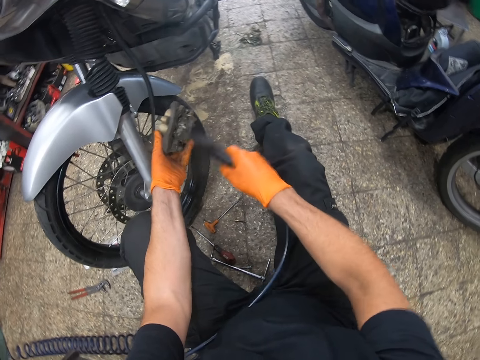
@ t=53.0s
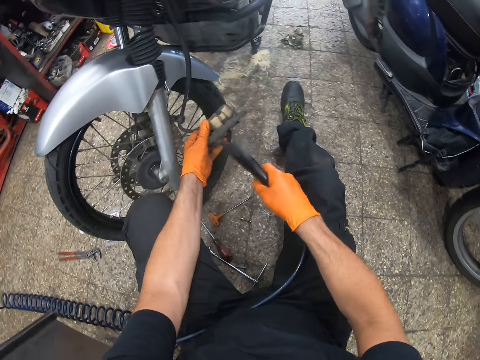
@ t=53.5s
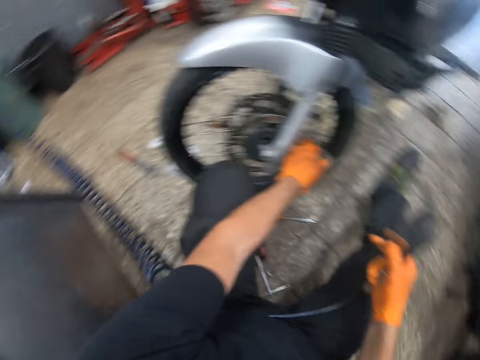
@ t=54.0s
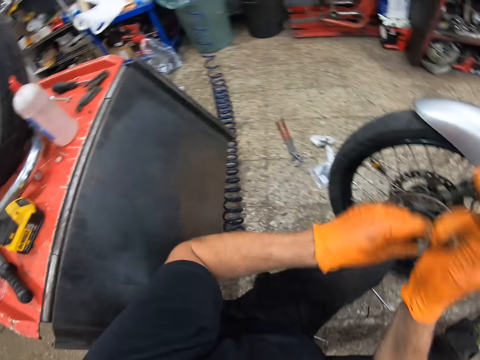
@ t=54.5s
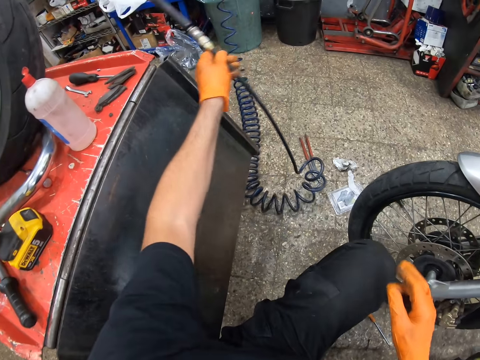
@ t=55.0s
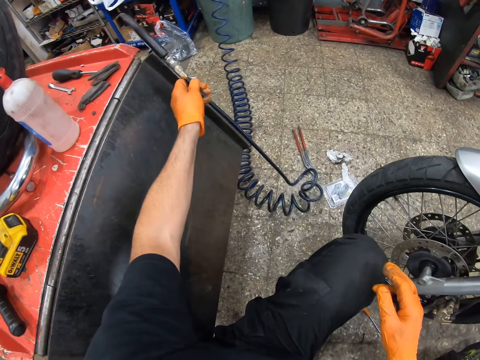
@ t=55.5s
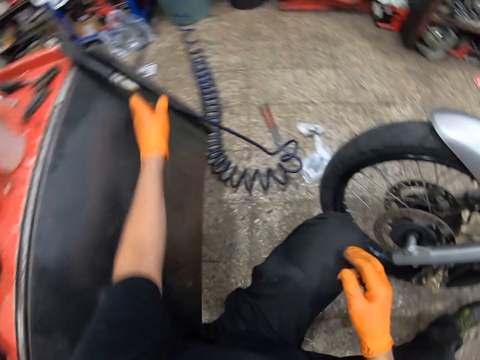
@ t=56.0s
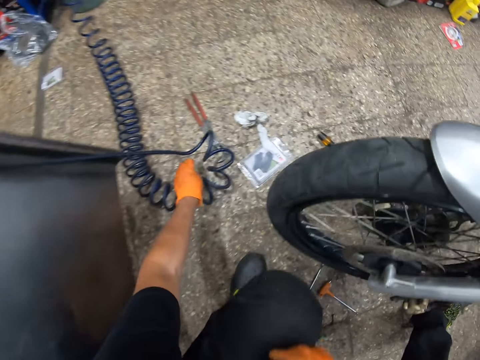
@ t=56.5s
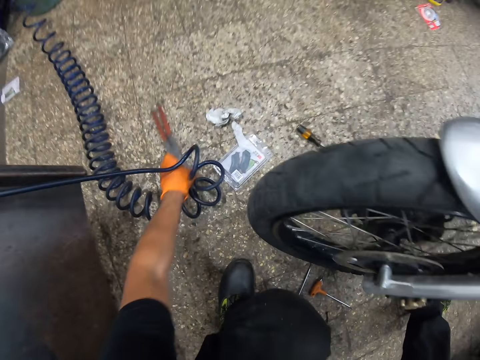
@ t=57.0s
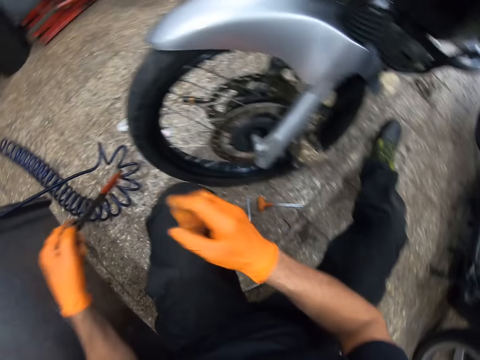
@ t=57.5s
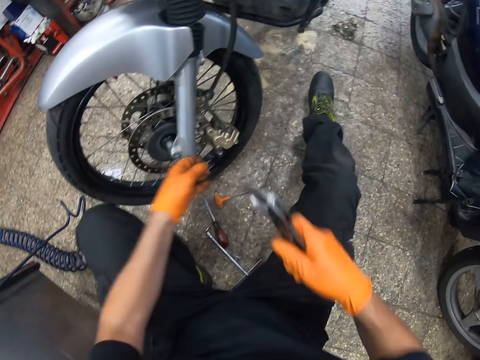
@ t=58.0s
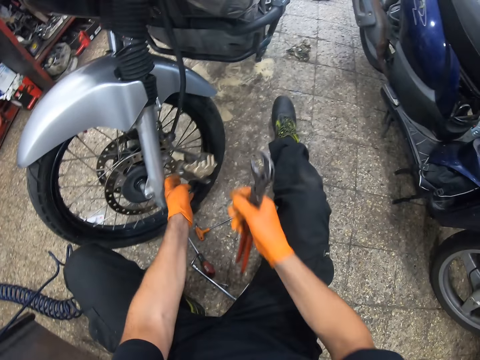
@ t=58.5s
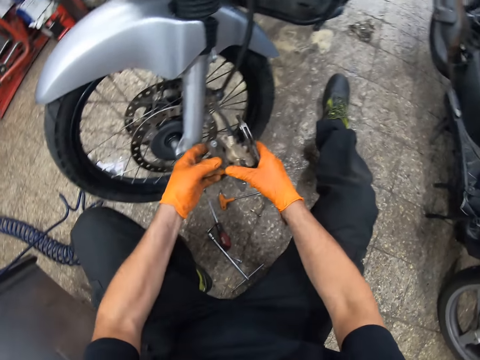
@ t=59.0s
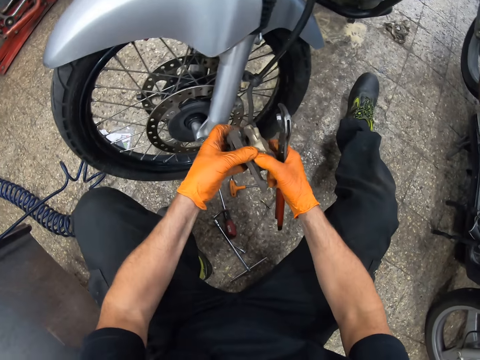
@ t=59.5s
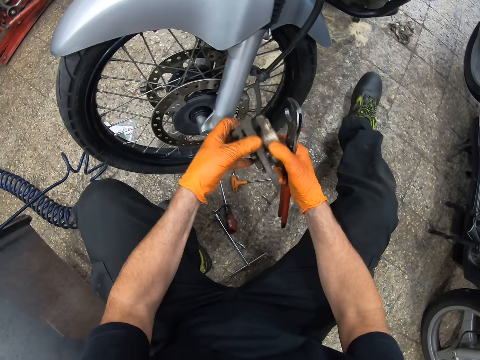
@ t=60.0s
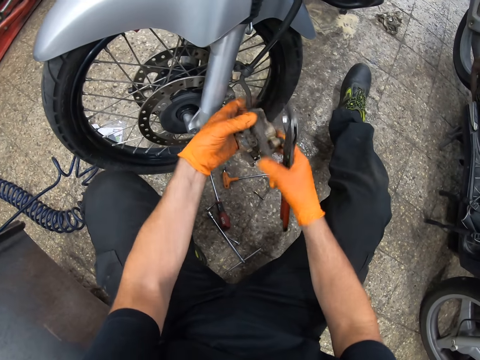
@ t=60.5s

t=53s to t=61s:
The camera wearer hangs the water sprayer on the table. They pick up the wrench from the floor. They hold the brake caliper. They work on the machine part with the wrench.

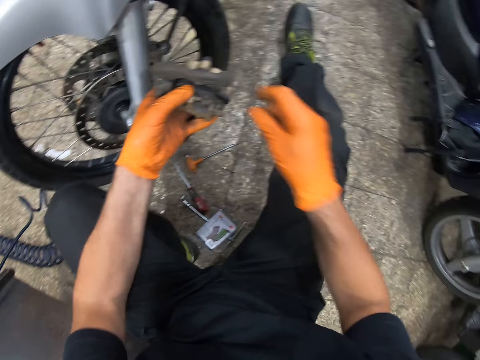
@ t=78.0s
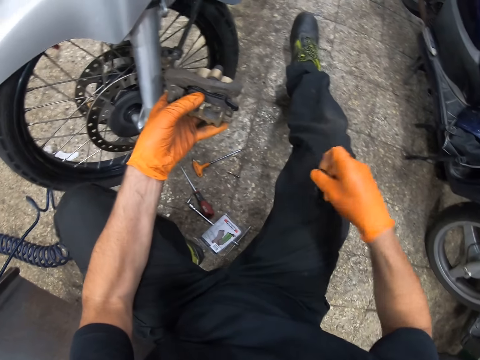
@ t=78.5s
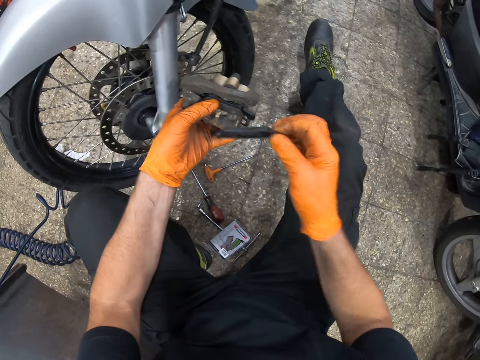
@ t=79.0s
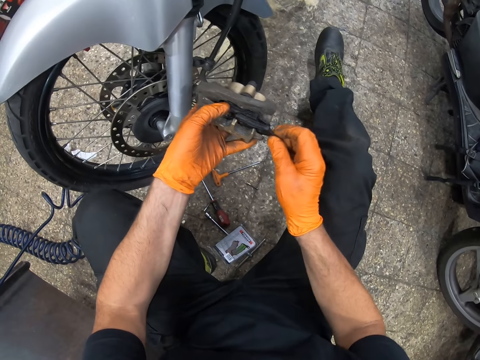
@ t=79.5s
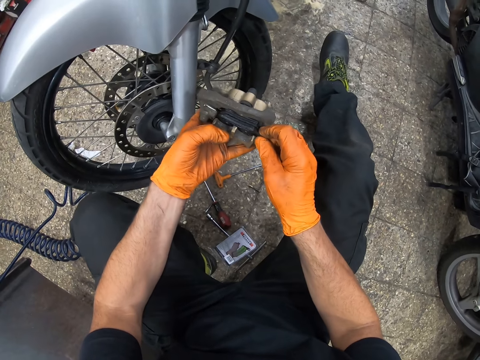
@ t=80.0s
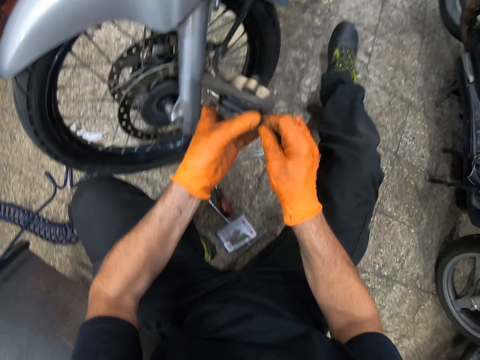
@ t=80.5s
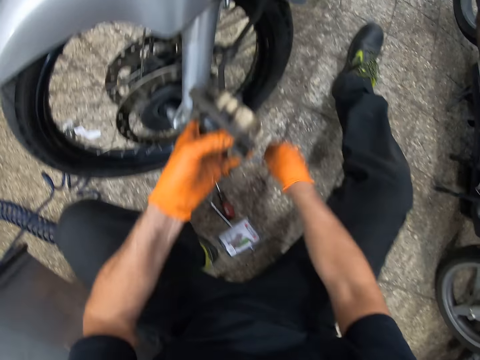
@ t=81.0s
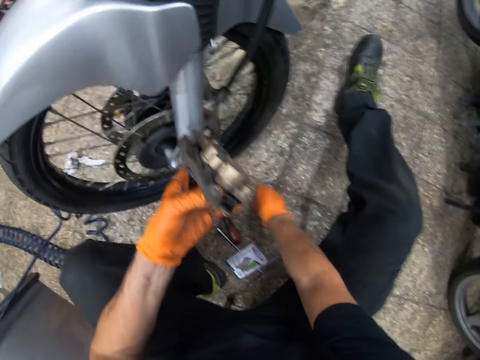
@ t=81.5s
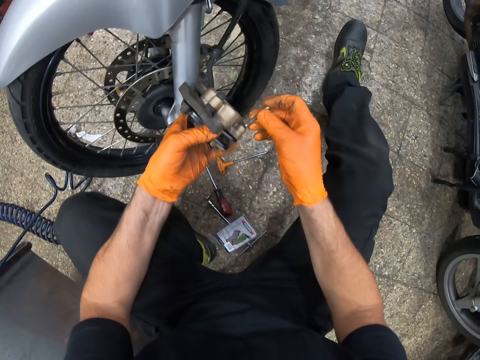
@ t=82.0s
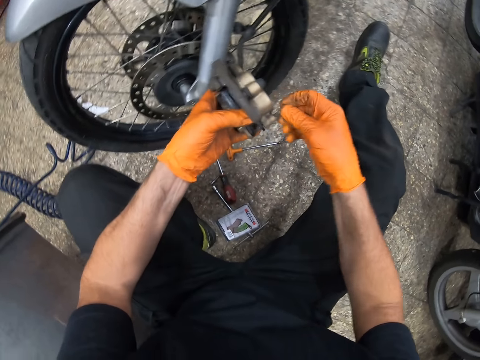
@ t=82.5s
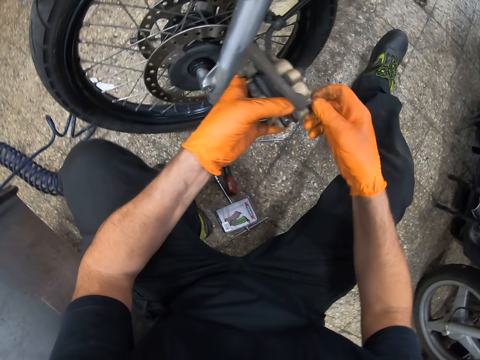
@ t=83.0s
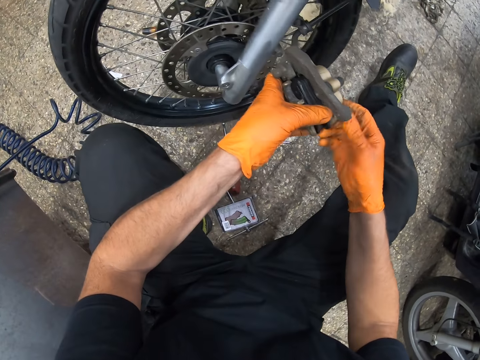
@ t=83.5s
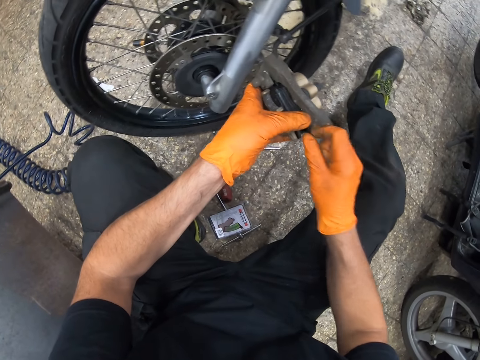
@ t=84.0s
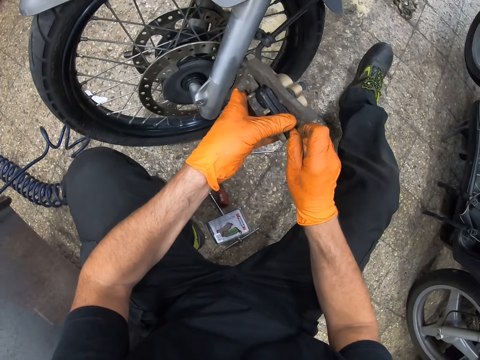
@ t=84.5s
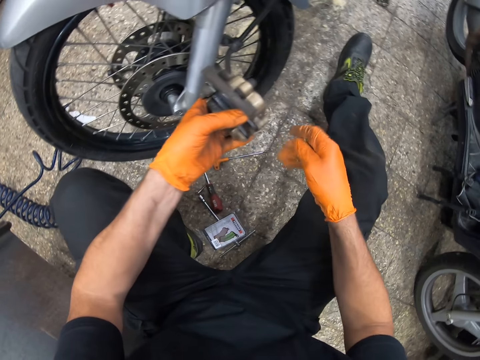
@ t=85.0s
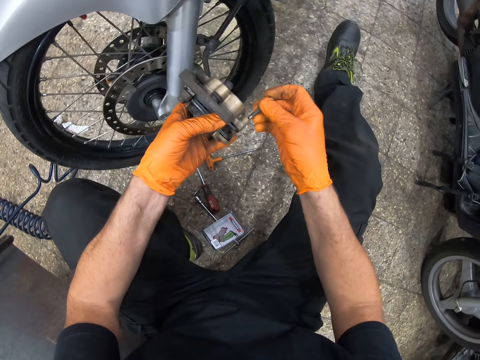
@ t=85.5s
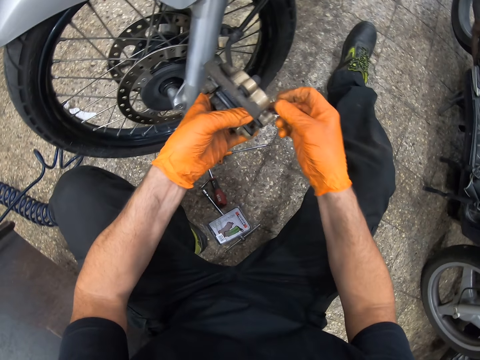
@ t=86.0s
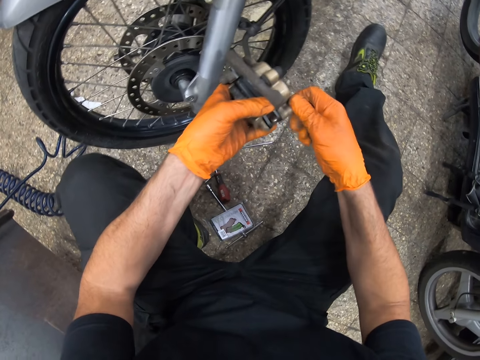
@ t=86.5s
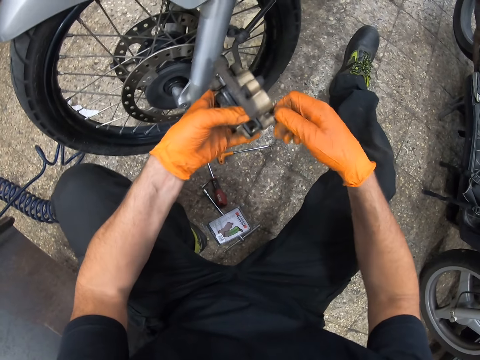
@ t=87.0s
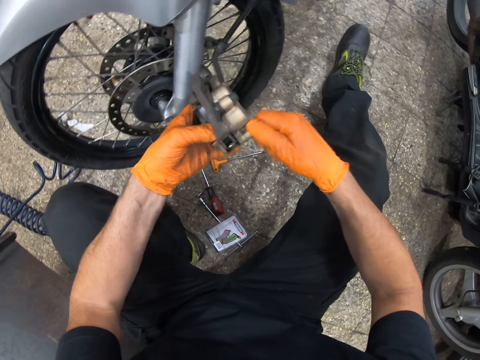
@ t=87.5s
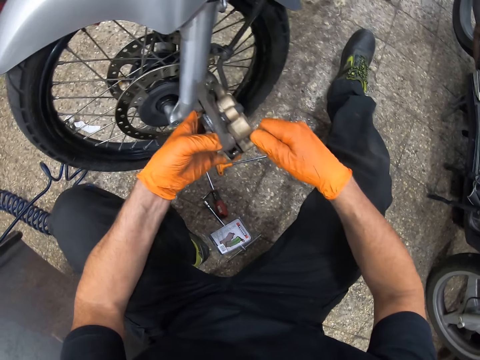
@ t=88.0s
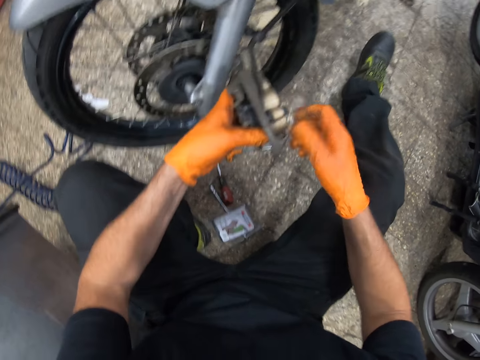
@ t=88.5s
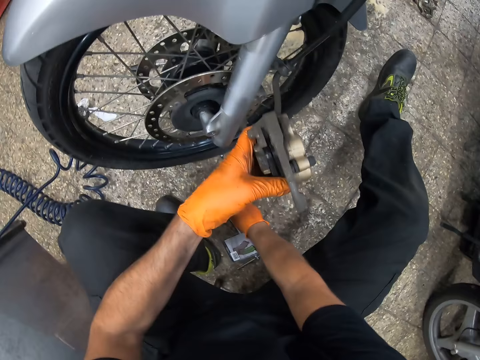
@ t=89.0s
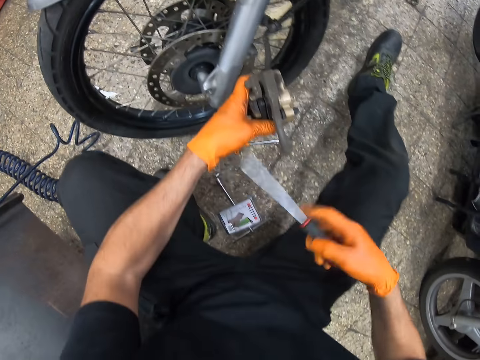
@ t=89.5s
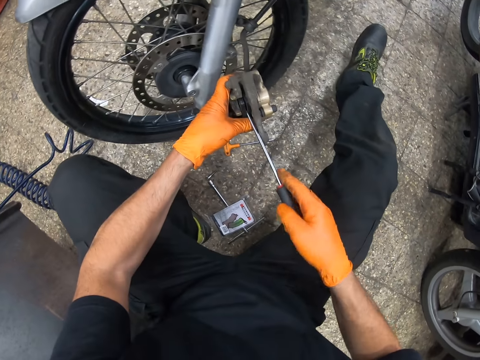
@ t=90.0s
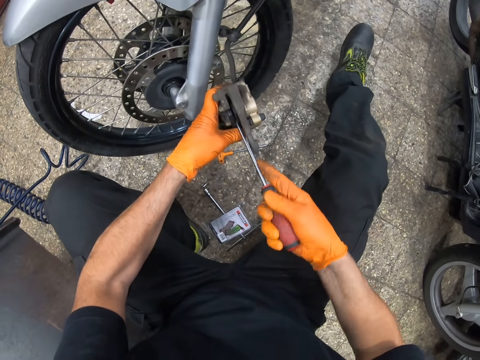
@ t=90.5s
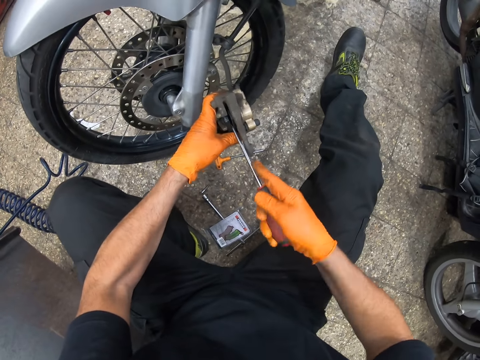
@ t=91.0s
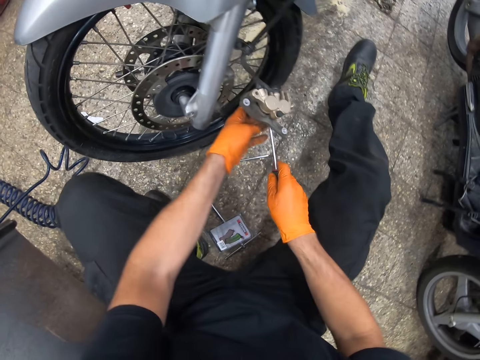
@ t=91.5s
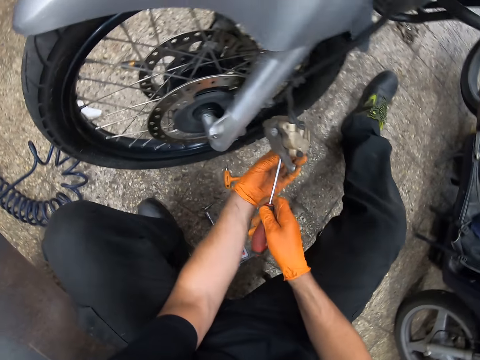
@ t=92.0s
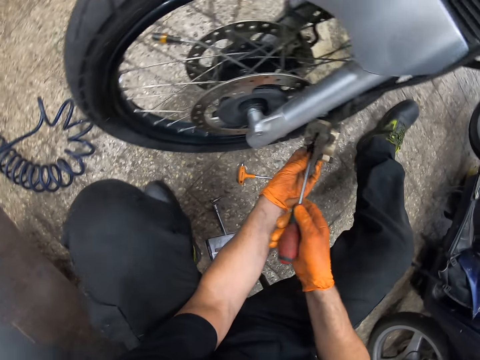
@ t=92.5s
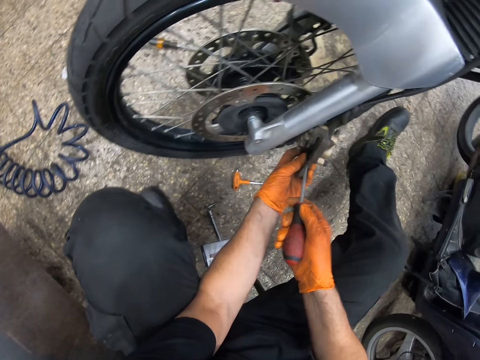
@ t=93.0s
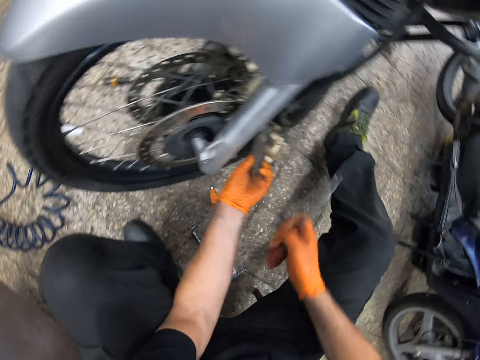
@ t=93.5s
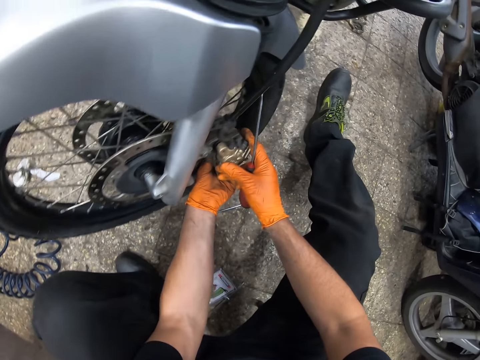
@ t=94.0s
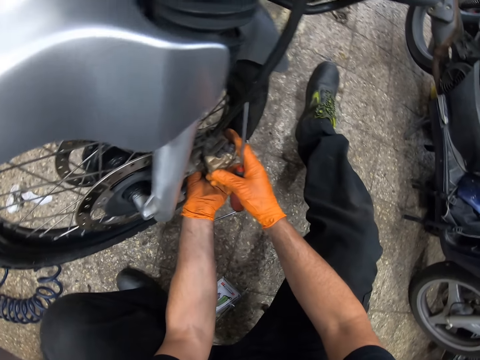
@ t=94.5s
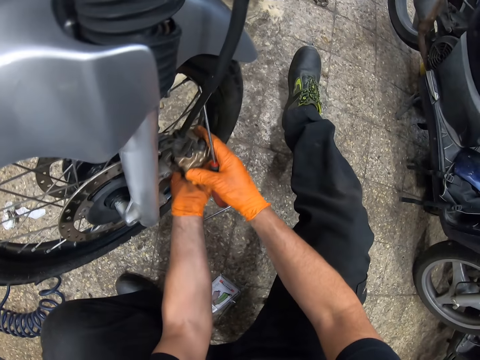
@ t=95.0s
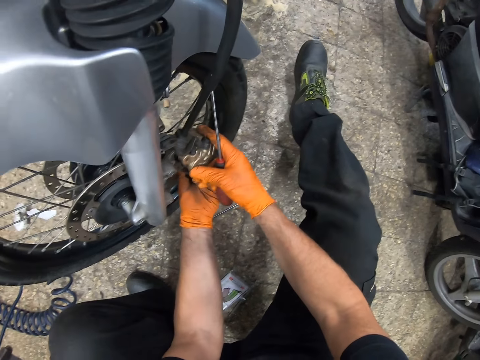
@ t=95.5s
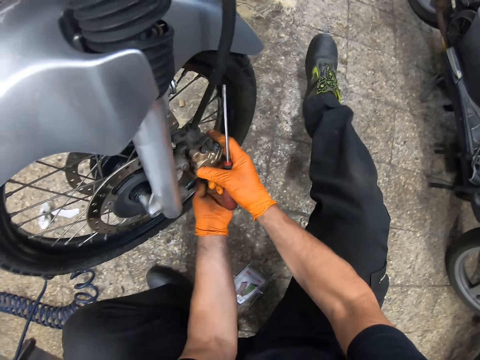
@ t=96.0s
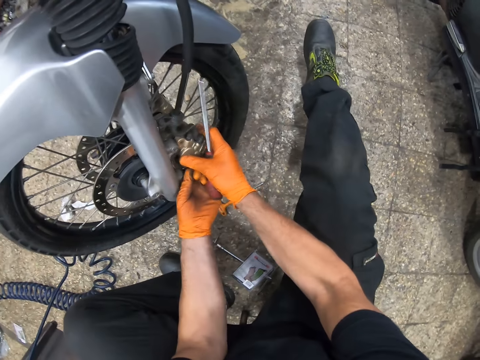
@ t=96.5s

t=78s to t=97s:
The camera wearer picks up the brake pad on the thigh. They put the brake pad in a brake caliper. They pick up a screw from the floor. They fix the screw into the machine part. They pick up a screwdriver from the floor. They tighten the screw with the screwdriver. They fix the machine part into the bike's wheel.
